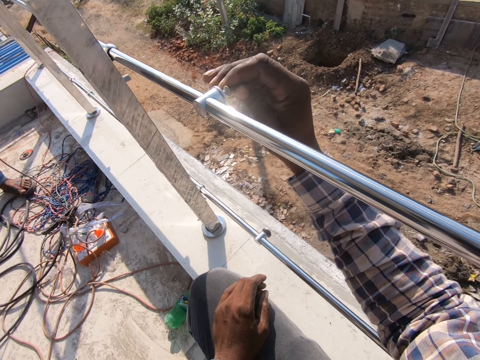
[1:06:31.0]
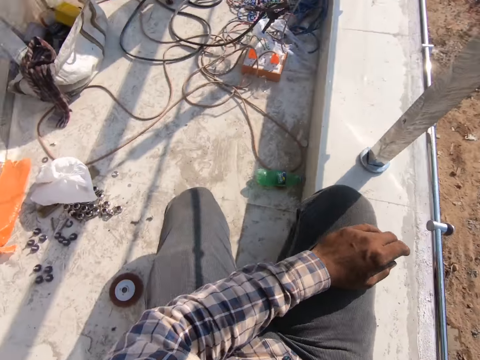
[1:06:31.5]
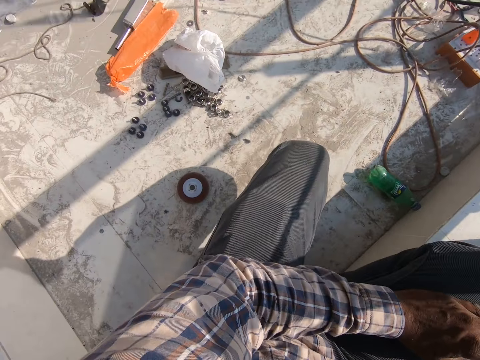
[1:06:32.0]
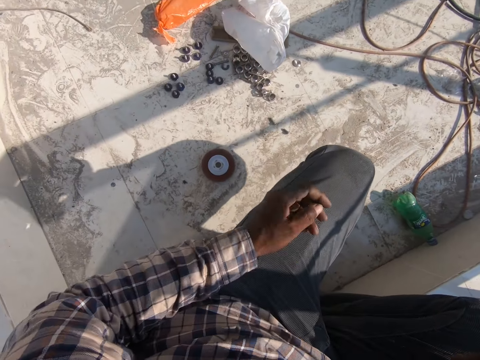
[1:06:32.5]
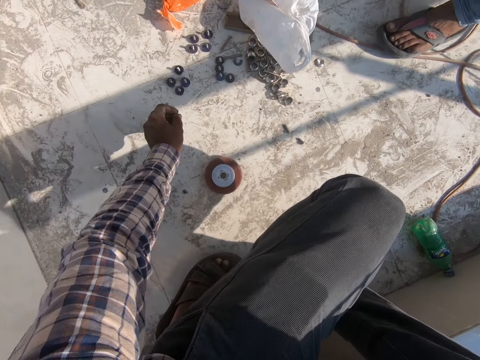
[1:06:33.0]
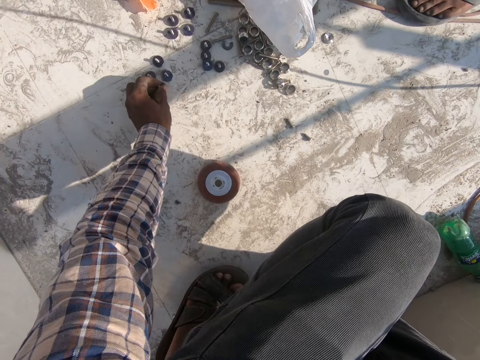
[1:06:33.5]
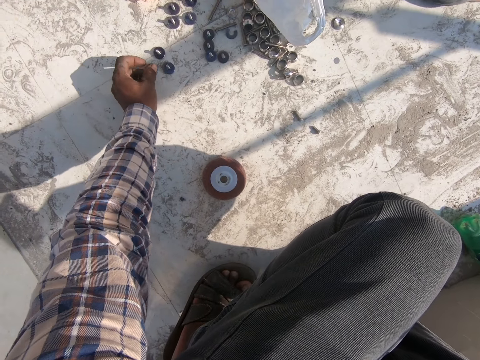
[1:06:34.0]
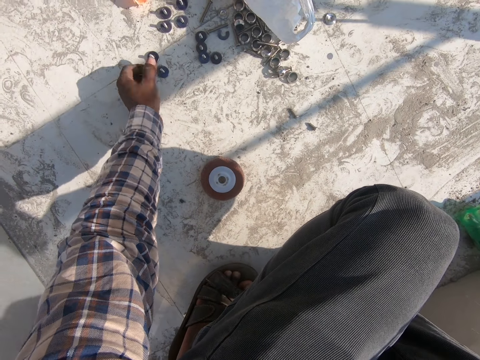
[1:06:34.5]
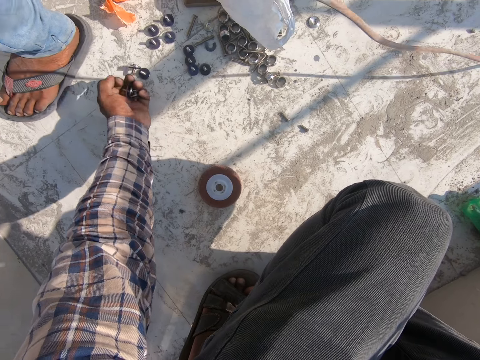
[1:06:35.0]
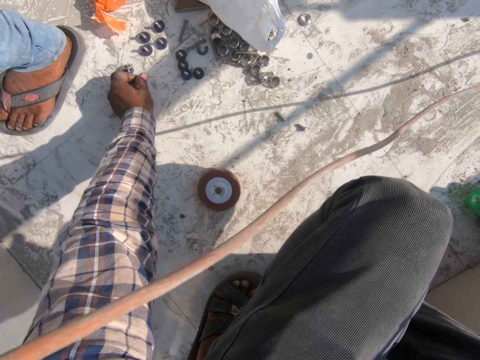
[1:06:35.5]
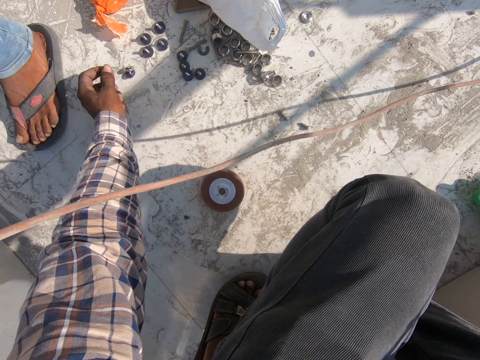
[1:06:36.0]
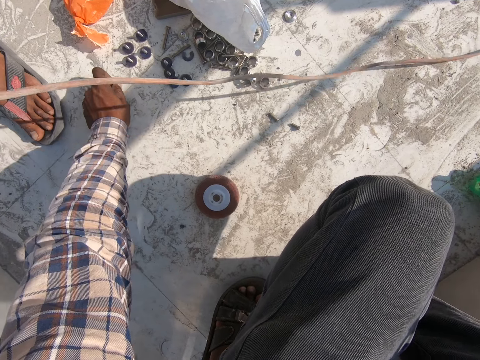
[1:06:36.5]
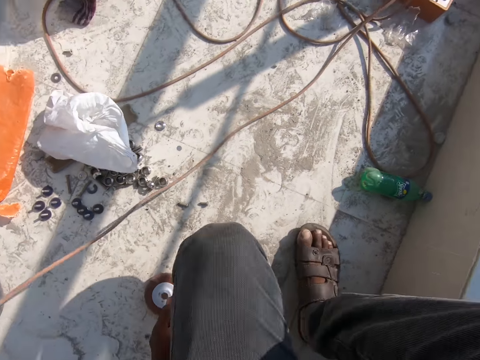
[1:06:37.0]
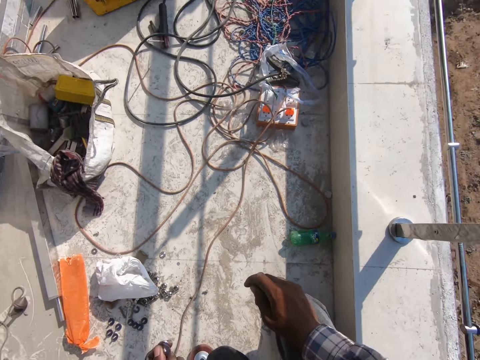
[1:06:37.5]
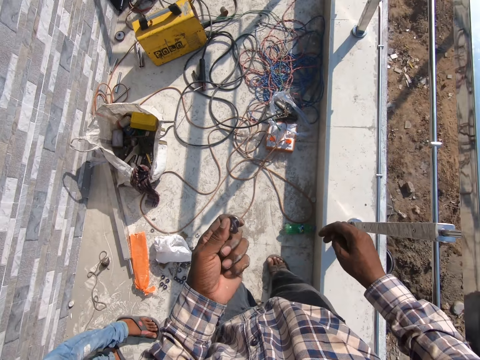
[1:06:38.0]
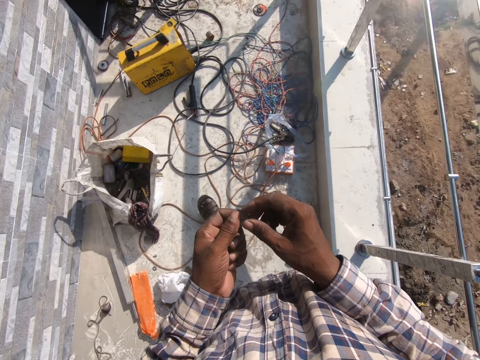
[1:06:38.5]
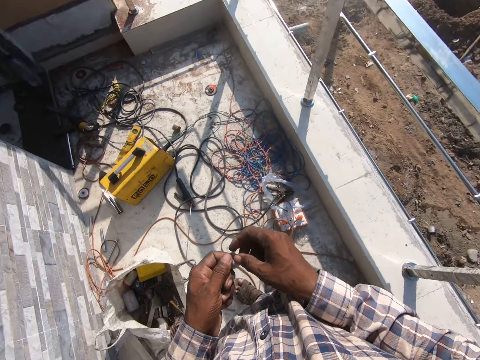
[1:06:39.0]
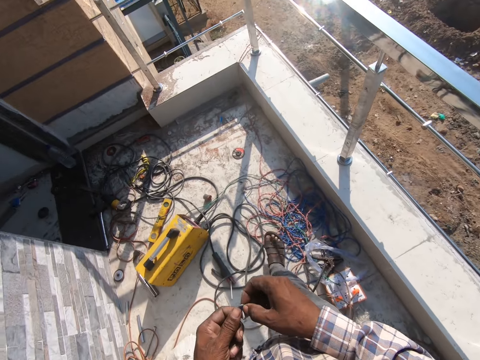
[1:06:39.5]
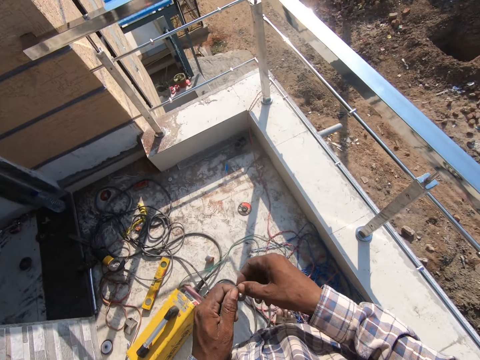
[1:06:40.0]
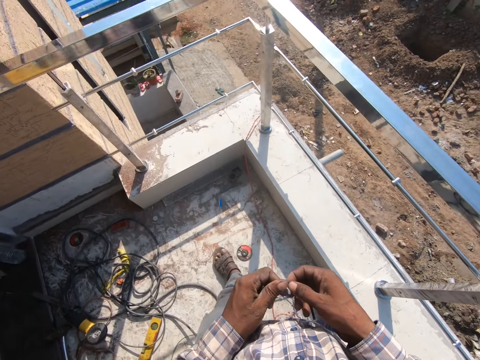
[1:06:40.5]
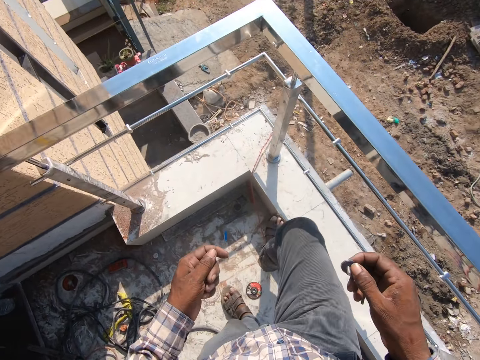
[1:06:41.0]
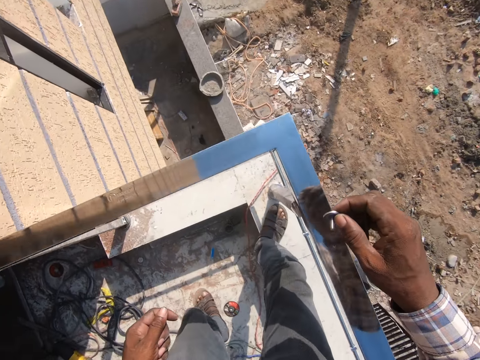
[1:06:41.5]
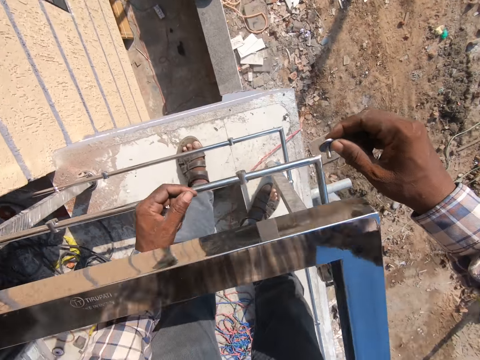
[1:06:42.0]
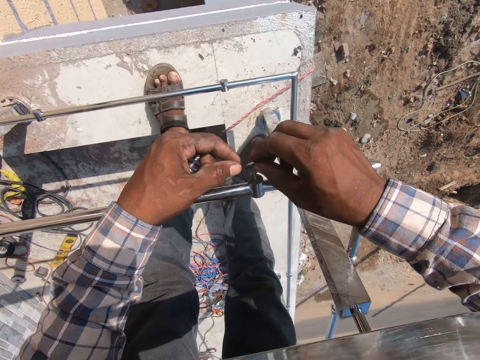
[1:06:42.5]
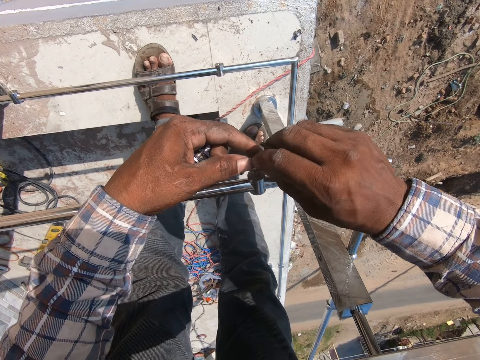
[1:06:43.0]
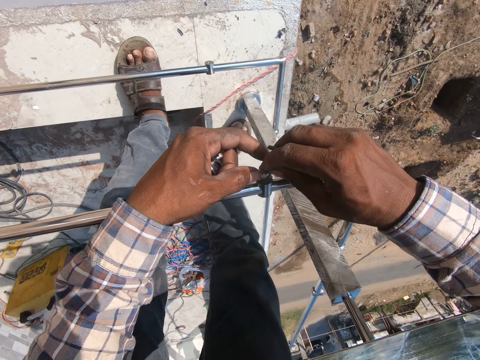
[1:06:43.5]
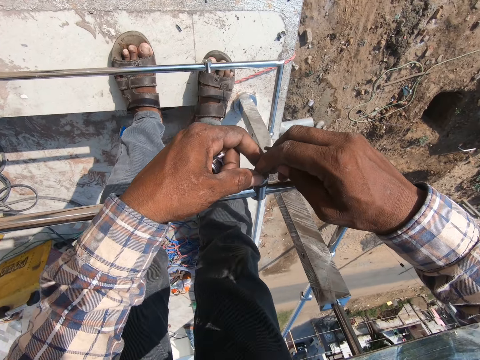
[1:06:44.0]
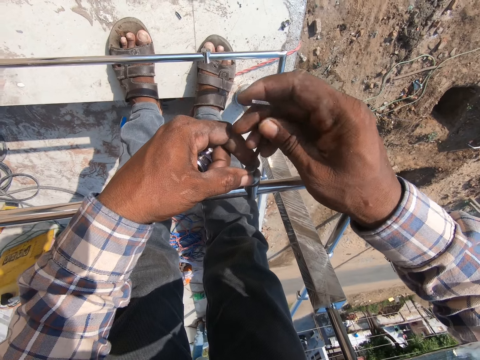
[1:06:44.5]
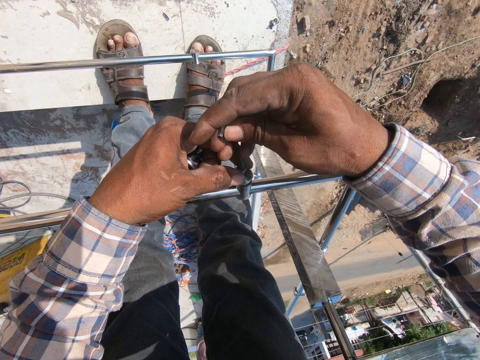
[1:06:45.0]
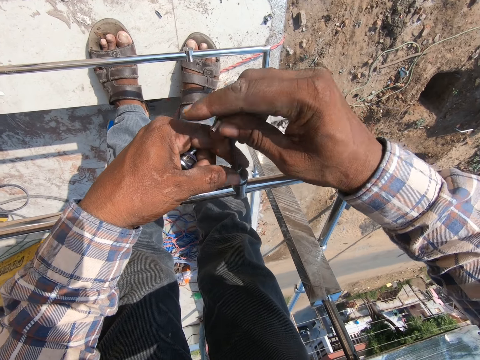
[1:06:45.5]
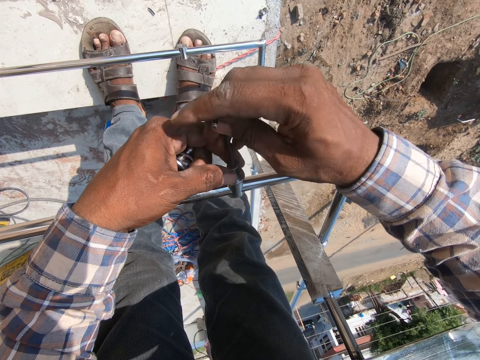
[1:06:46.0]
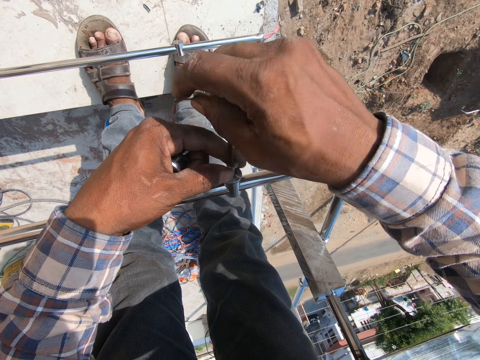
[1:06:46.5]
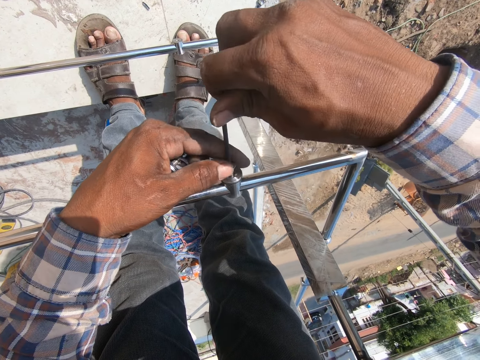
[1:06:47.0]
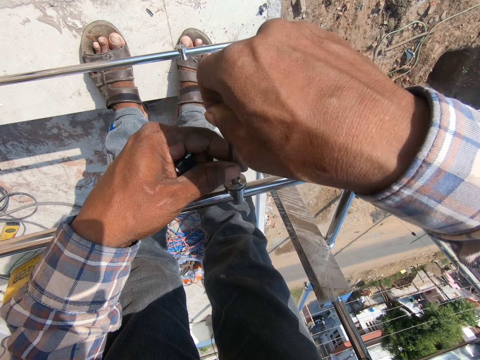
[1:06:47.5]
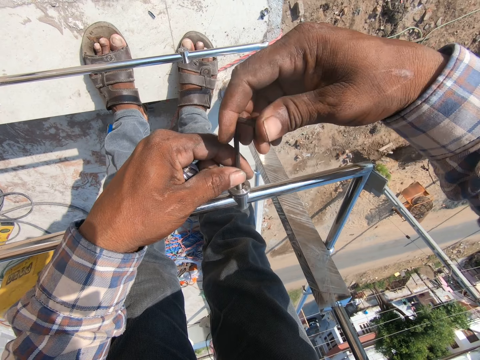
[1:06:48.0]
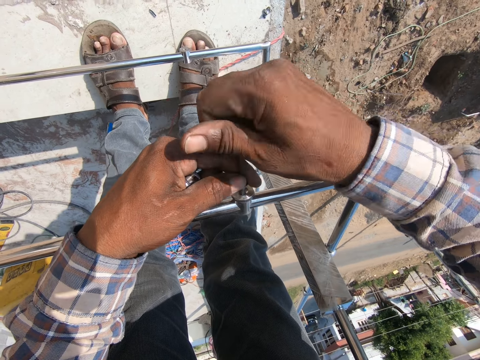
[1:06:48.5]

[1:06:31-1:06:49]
The camera wearer looks around. They pick up more bolts from the floor. They walk around and look around. They fasten the bolts with nuts on the metal rails.

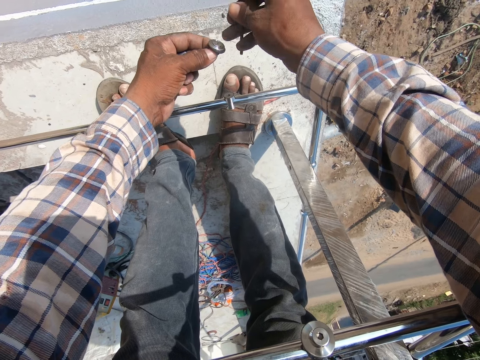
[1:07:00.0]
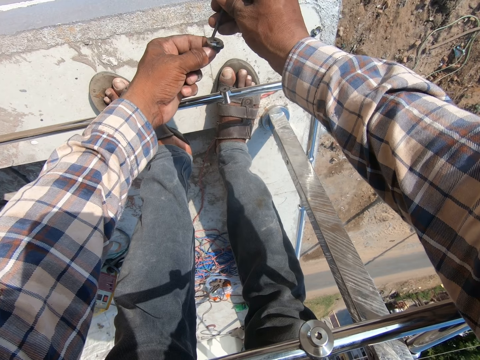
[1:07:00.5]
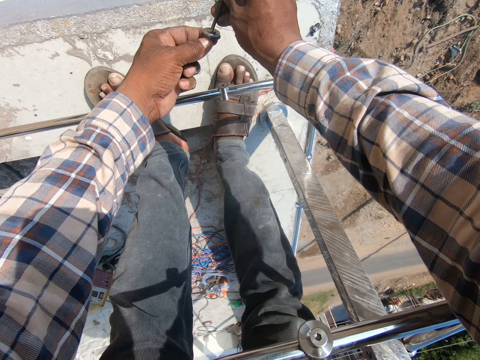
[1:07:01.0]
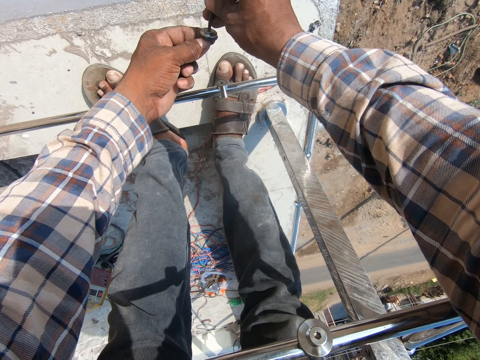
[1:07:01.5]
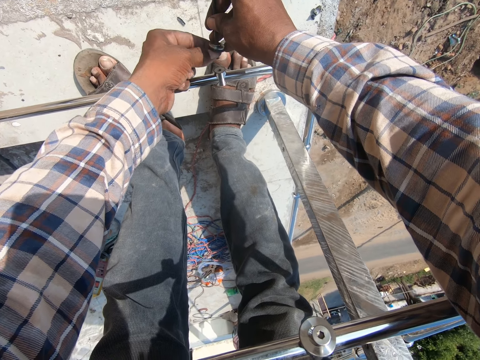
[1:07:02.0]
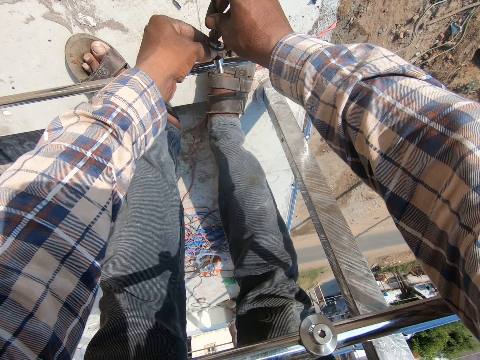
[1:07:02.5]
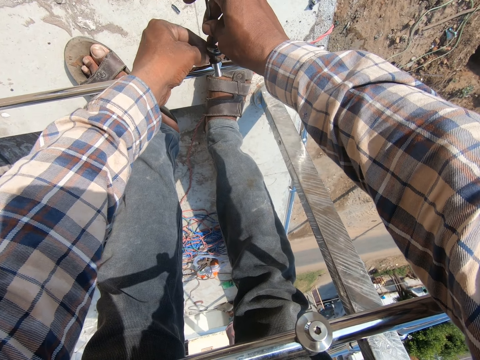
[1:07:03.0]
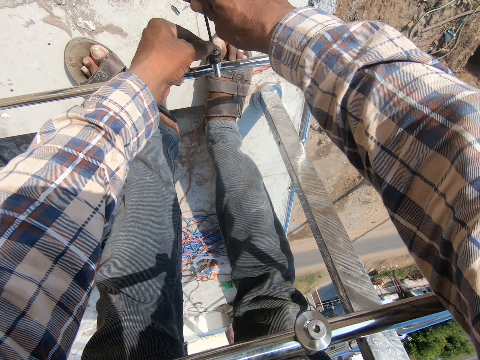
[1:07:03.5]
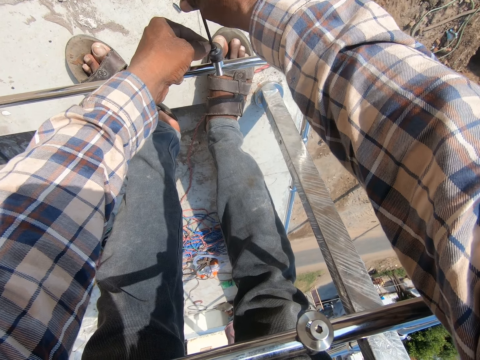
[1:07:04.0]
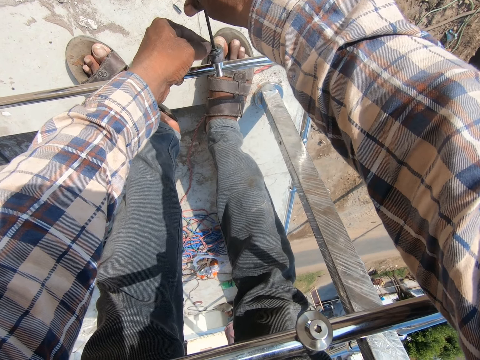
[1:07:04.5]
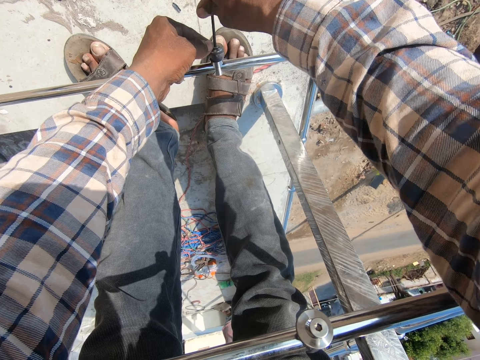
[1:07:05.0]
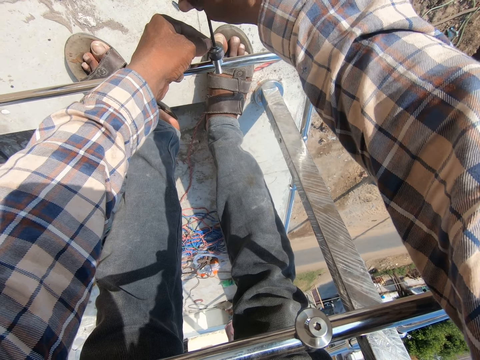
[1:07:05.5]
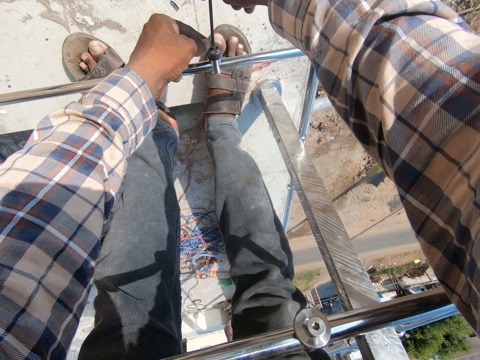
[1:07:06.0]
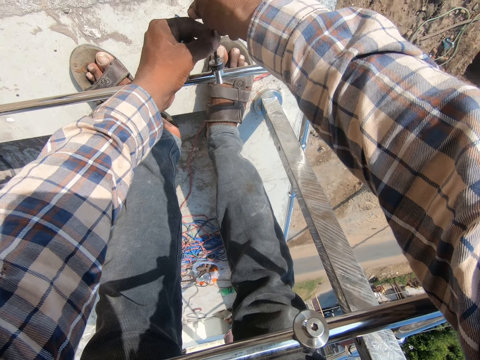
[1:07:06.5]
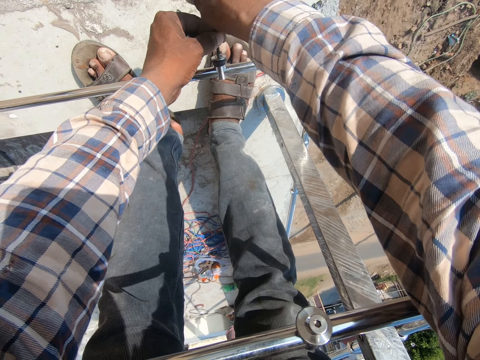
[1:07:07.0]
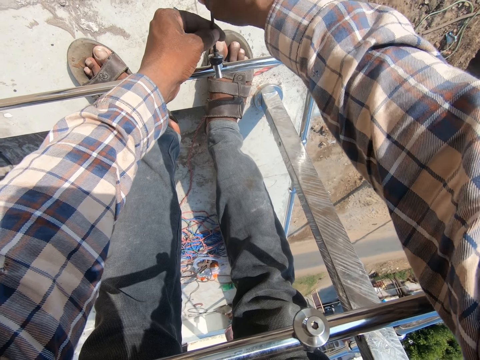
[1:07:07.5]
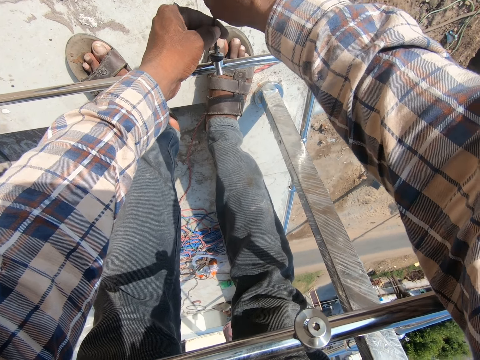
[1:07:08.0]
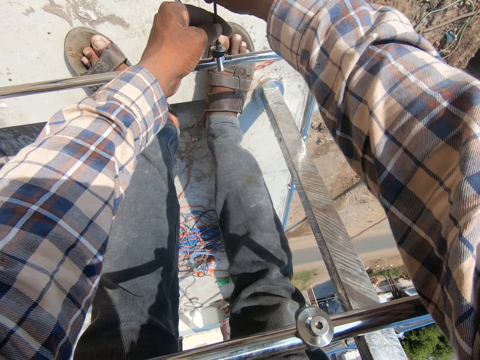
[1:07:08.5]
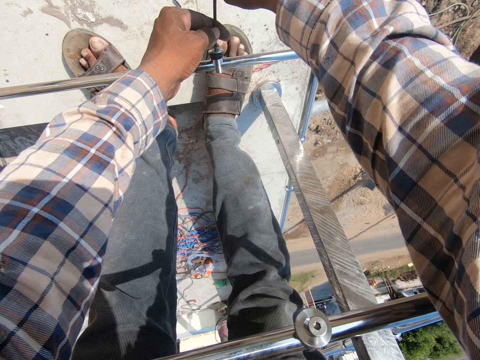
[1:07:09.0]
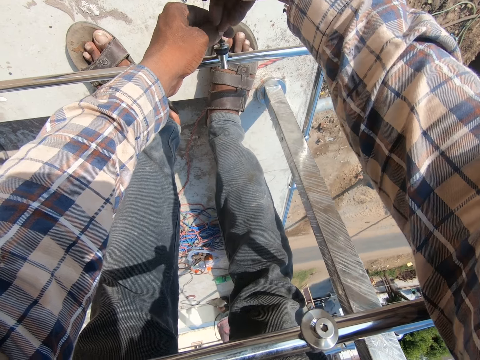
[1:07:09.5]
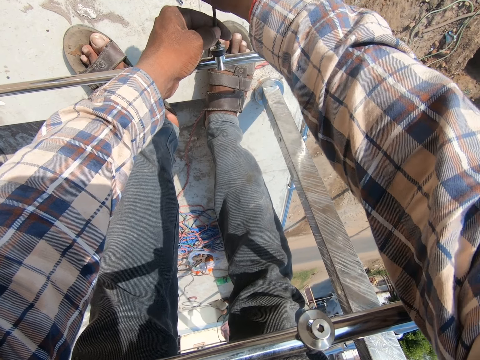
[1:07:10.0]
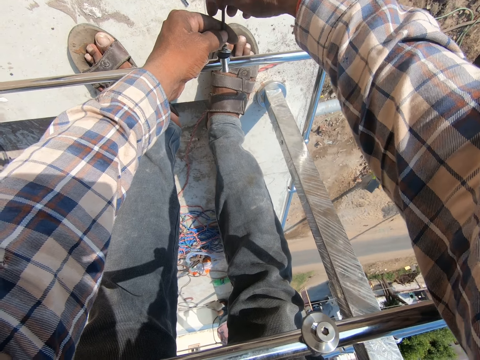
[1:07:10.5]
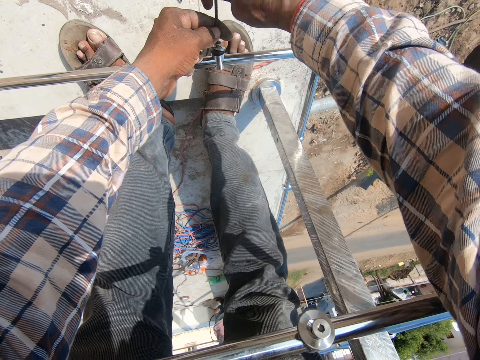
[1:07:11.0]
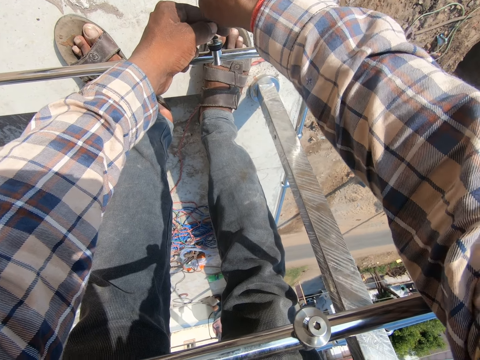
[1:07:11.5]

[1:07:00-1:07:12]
The camera wearer fixes something. They tighten something.
